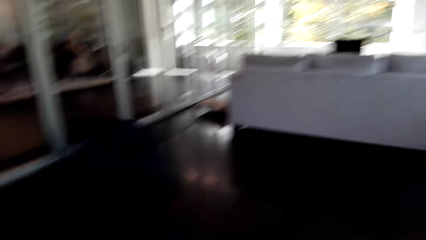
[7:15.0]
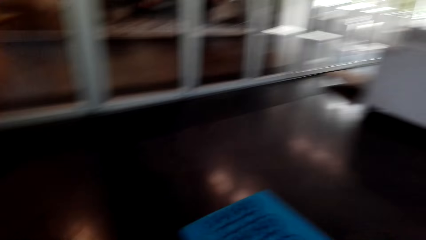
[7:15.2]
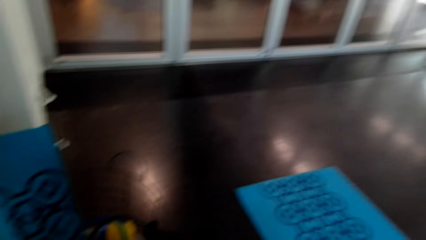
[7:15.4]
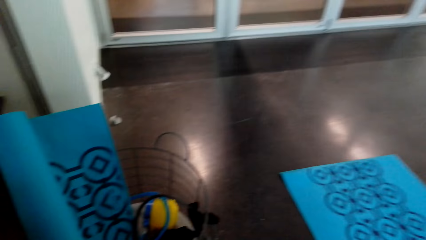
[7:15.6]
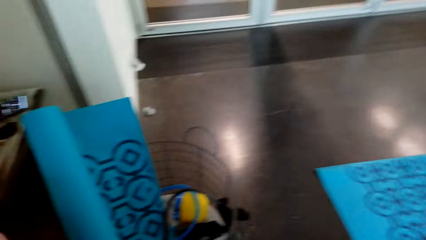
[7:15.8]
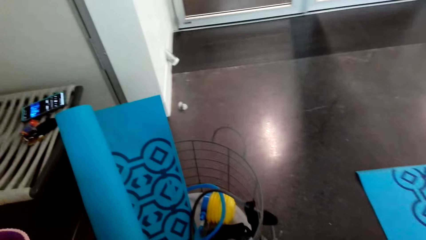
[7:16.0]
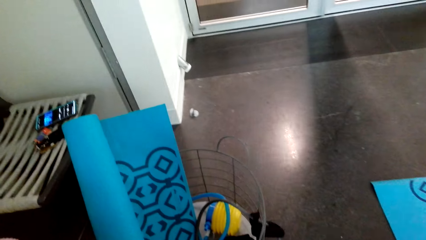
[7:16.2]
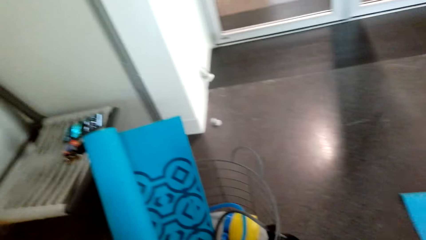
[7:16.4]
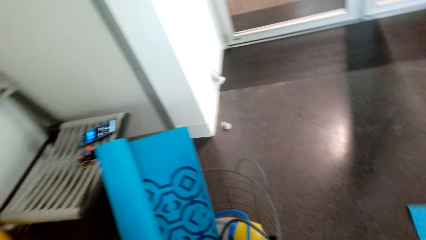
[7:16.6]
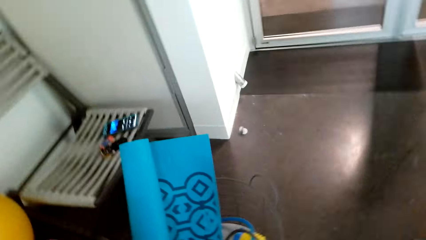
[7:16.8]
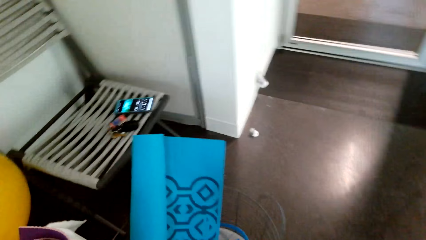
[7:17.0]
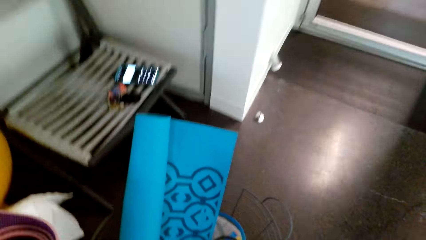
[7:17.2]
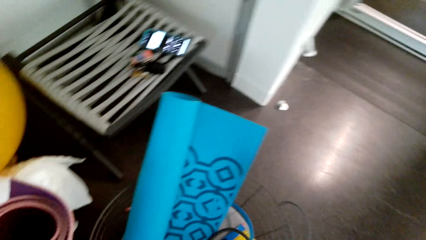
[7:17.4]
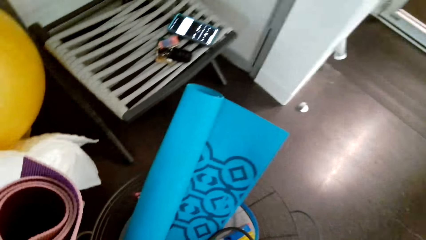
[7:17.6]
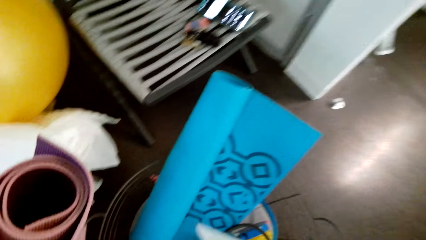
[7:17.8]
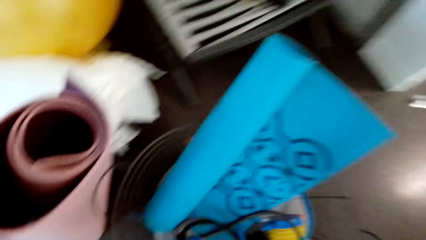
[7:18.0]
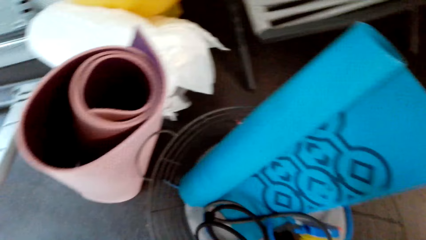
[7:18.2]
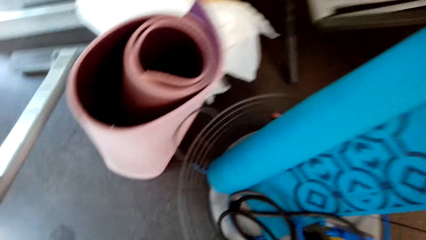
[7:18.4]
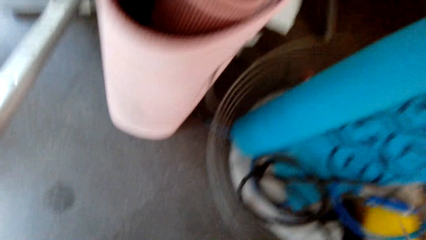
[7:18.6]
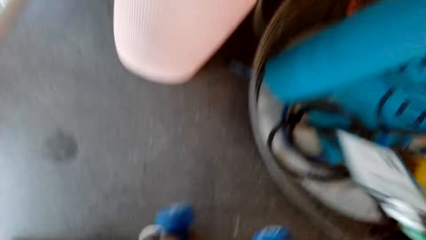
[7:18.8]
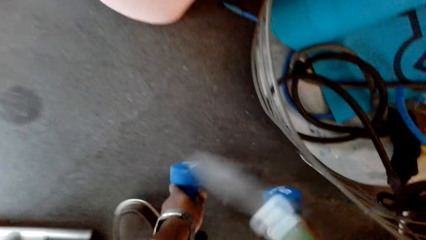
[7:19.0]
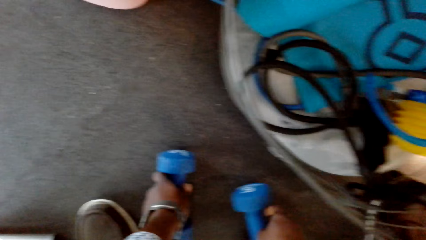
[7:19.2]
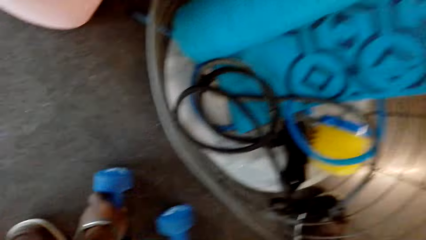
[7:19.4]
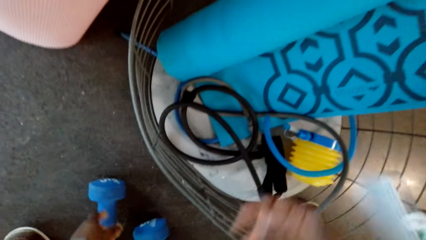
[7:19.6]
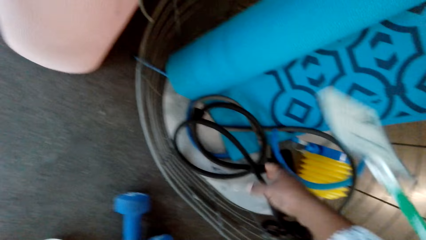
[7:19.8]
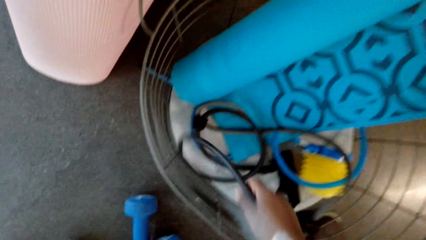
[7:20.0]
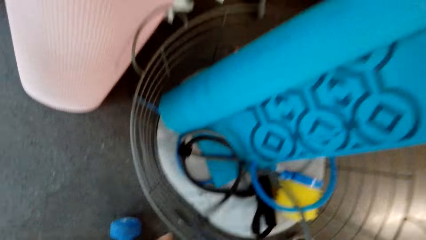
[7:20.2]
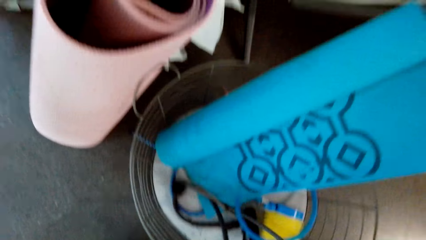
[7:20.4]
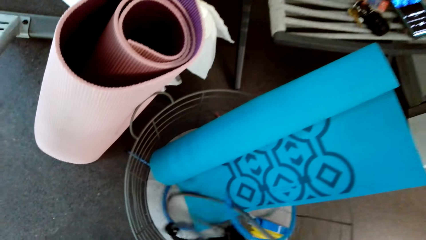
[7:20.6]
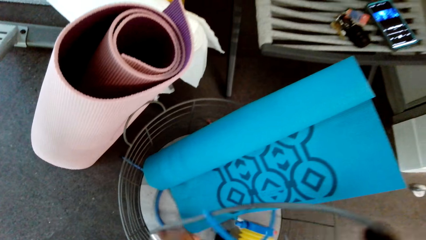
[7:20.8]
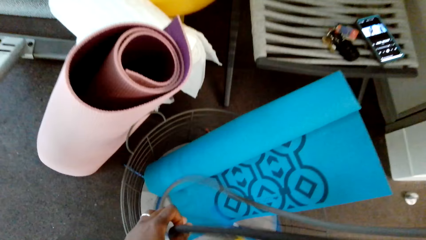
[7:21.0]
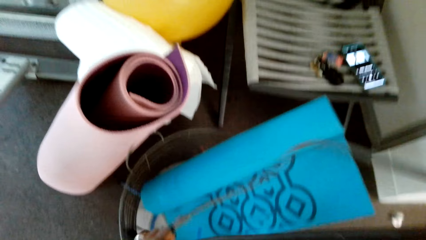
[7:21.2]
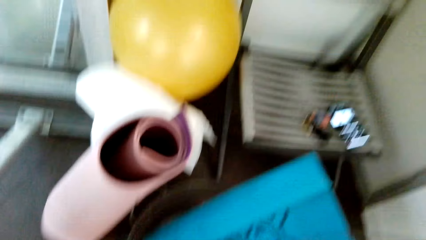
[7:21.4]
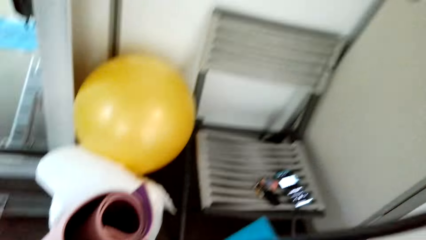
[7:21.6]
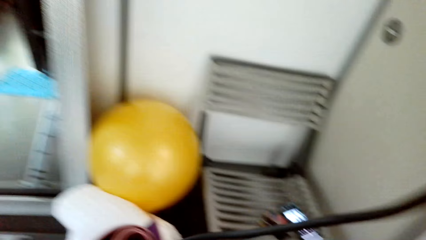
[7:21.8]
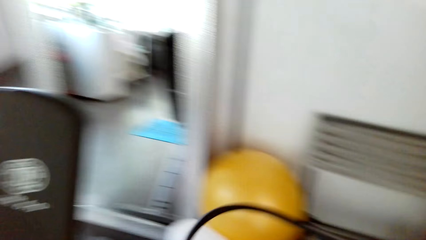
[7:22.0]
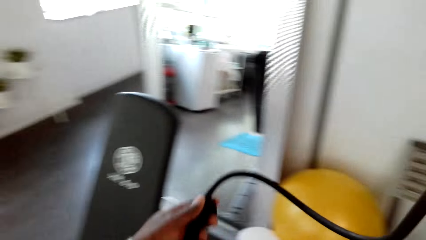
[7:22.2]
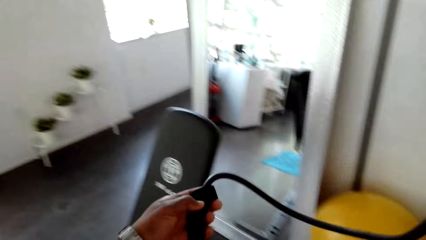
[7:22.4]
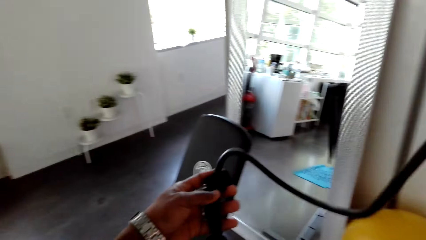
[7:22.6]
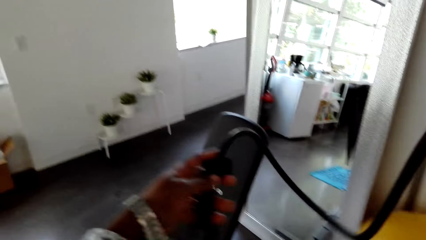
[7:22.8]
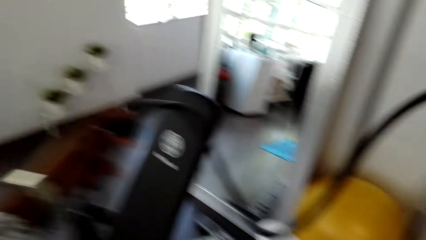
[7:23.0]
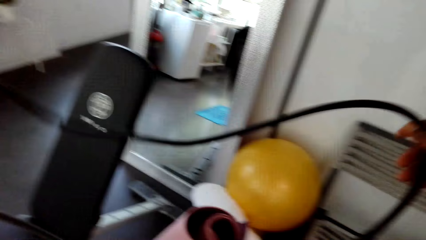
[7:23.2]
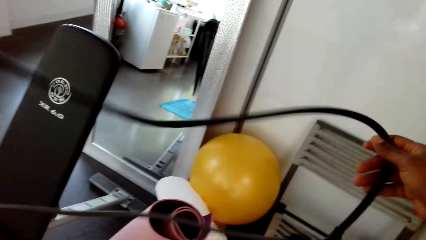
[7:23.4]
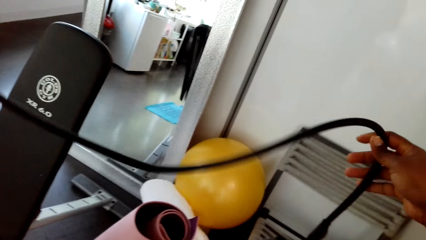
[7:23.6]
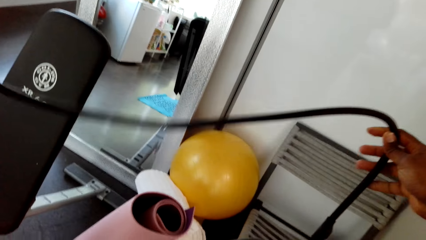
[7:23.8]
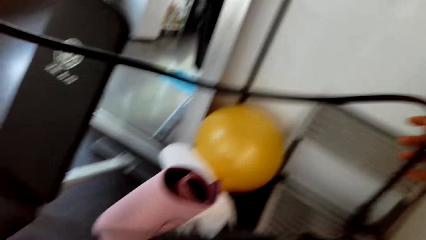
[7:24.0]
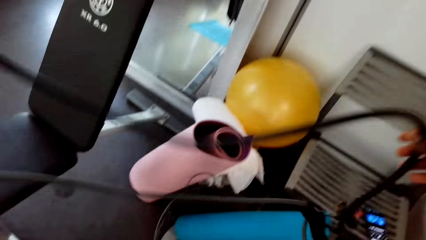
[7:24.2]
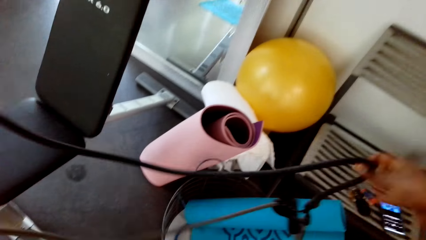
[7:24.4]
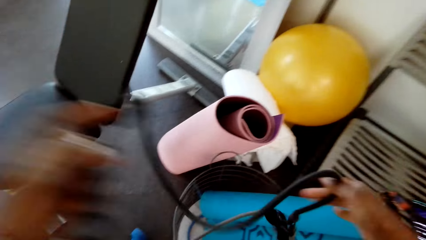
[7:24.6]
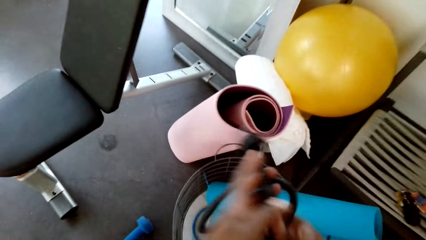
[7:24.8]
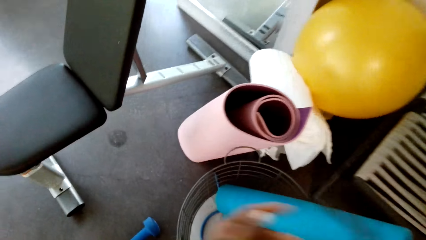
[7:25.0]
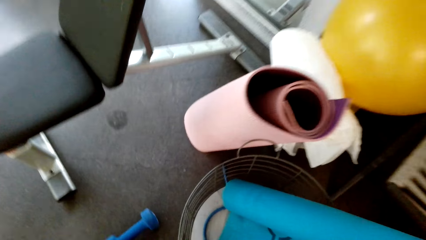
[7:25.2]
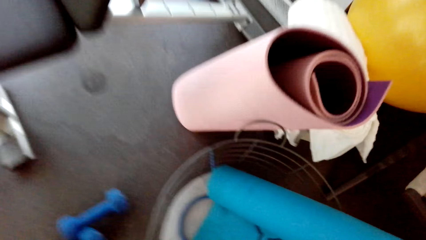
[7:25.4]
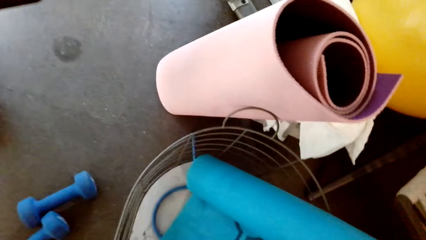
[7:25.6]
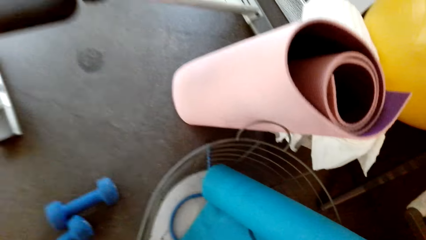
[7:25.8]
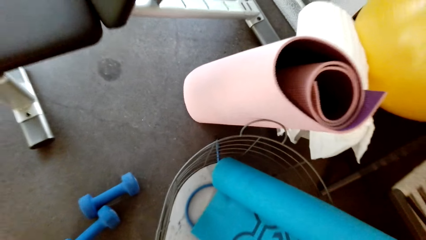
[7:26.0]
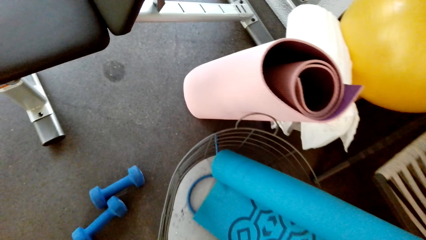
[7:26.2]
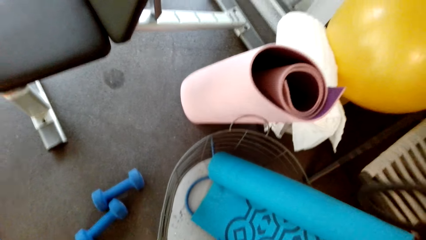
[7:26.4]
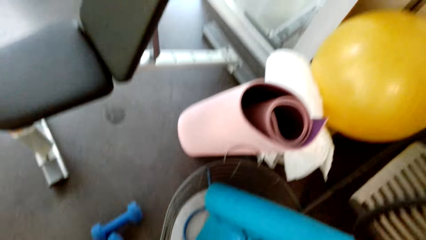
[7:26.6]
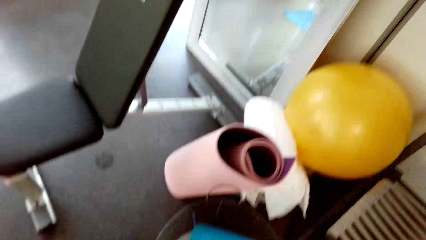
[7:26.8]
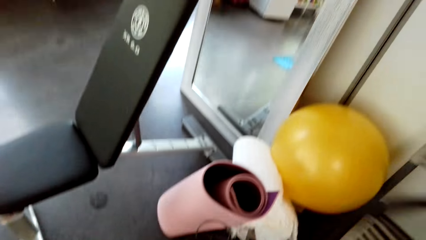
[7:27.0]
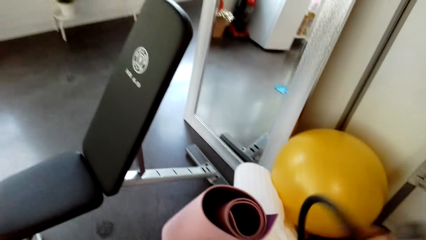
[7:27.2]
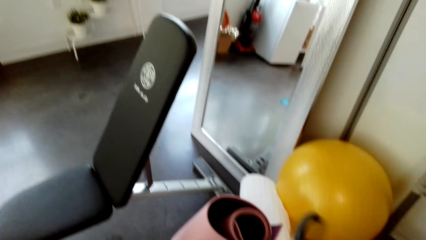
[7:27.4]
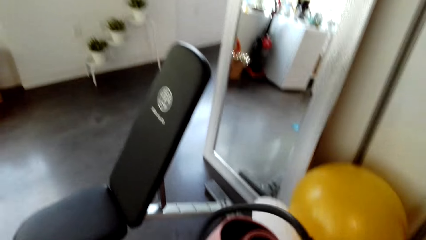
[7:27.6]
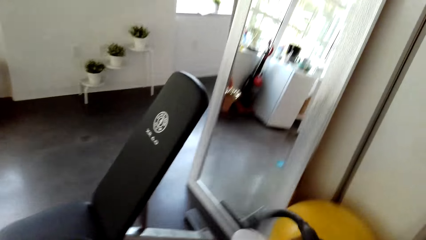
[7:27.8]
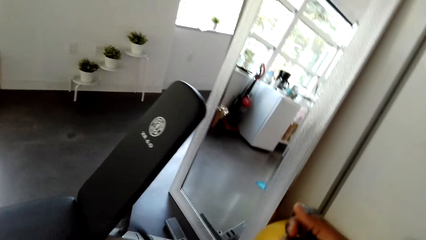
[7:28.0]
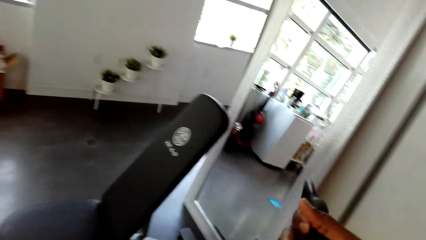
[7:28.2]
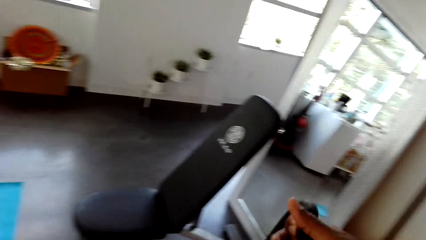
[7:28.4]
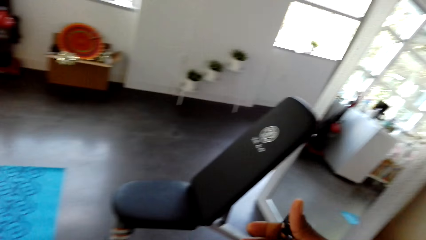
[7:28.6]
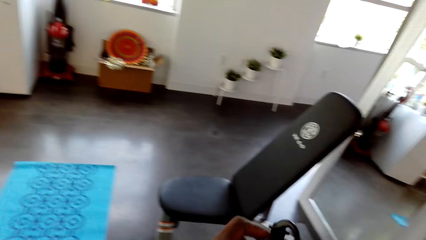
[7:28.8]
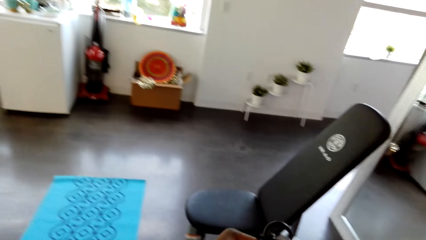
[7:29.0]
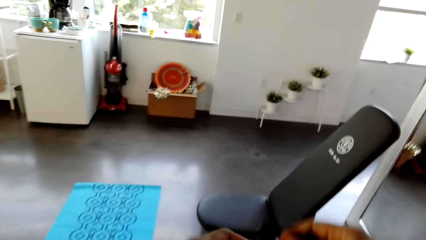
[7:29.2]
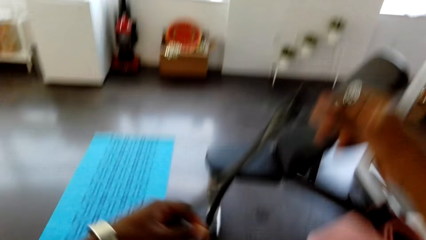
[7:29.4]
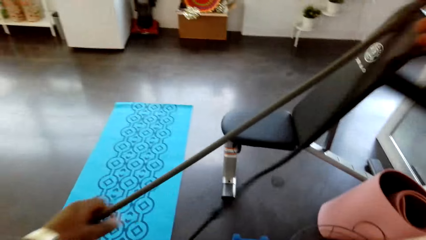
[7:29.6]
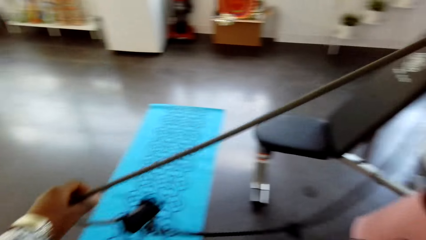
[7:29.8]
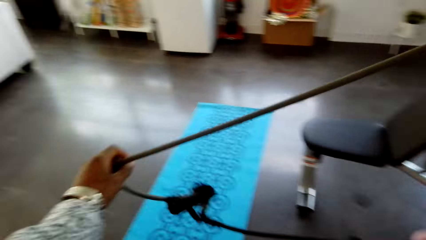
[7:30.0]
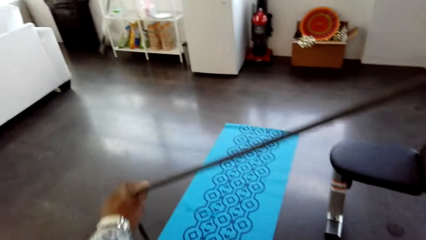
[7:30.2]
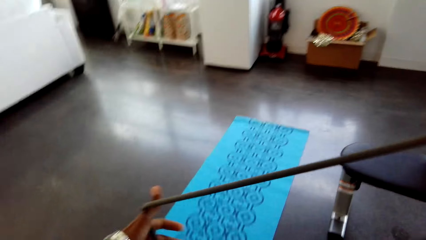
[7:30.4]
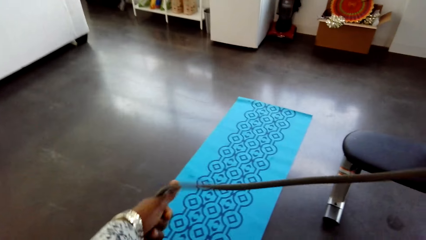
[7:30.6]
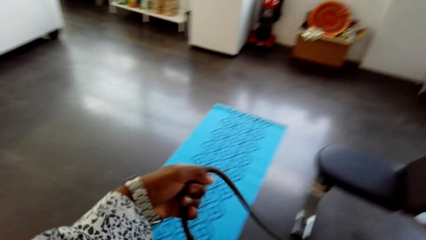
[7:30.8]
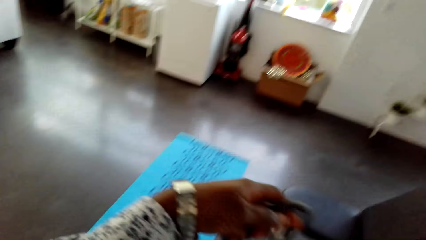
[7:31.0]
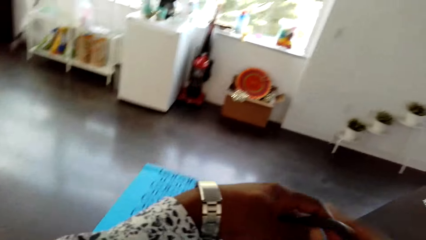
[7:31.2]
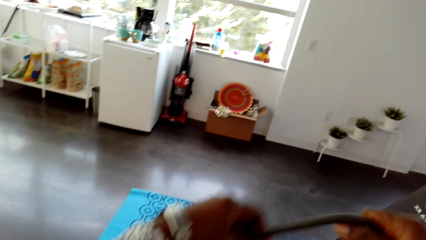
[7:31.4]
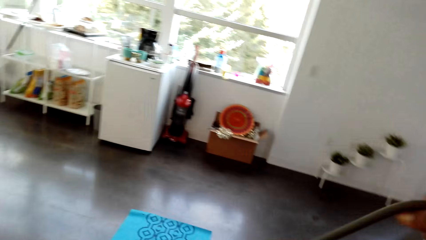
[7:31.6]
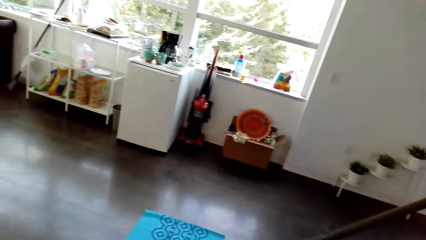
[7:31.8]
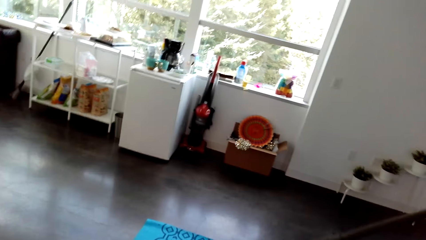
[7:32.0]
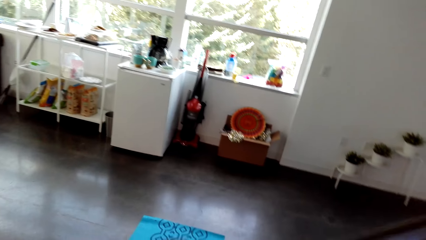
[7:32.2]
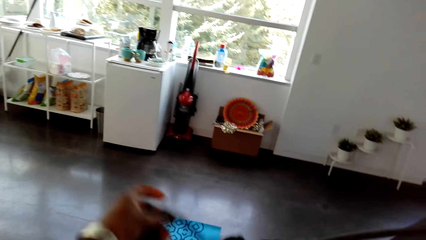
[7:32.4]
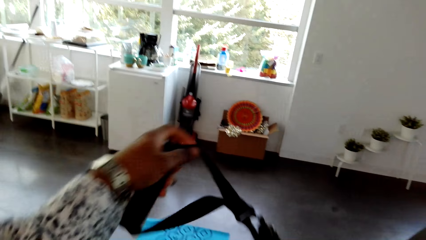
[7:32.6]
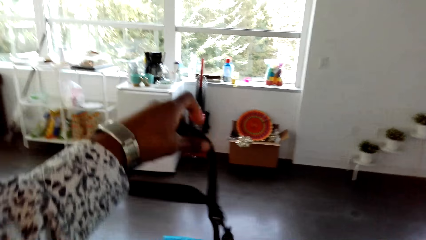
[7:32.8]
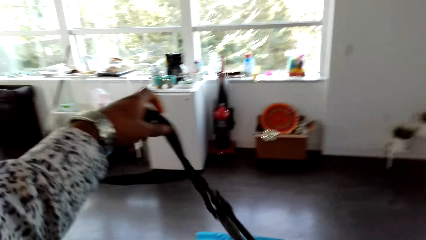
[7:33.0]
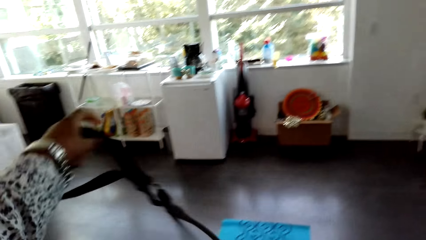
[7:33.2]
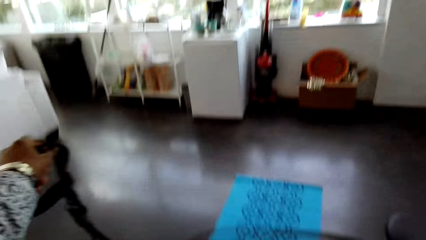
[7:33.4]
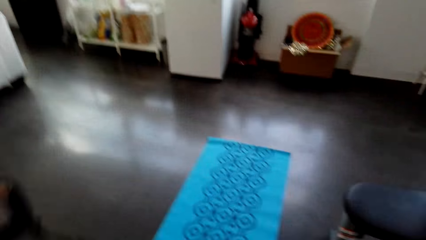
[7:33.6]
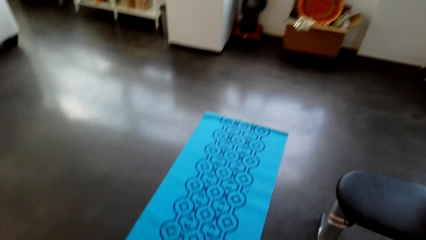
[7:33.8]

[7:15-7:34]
The camera wearer looks around. They put the dumbbells down. They pick up a training rope. They hold up the rope. They hold up the rope again.
